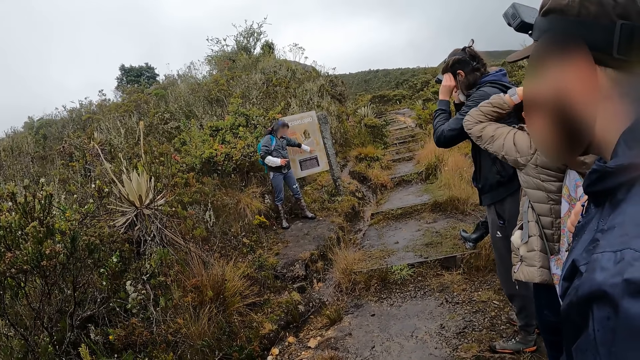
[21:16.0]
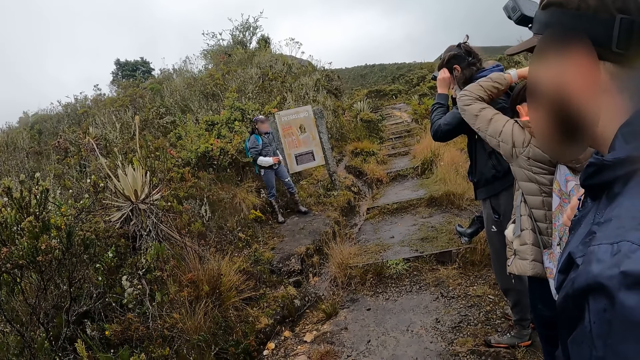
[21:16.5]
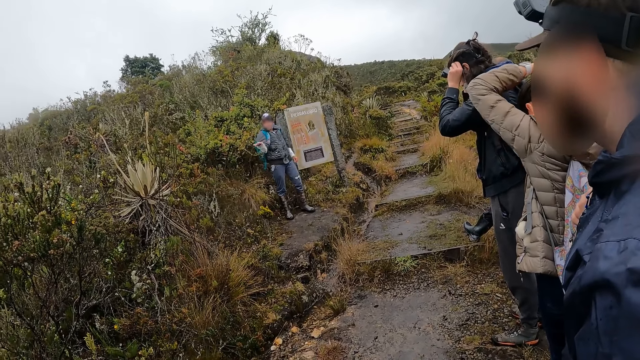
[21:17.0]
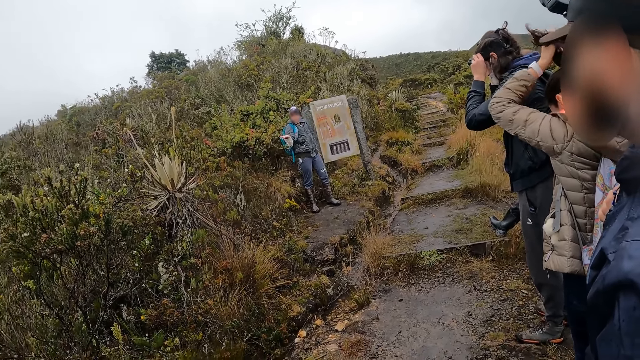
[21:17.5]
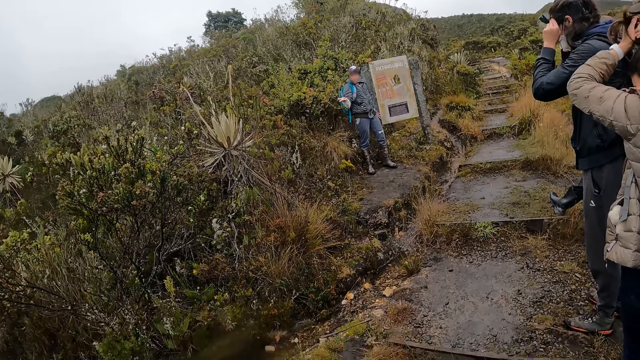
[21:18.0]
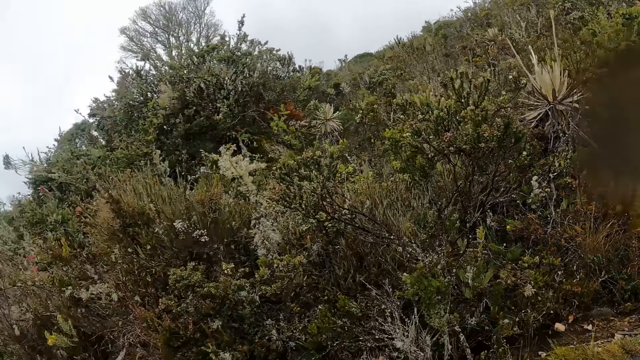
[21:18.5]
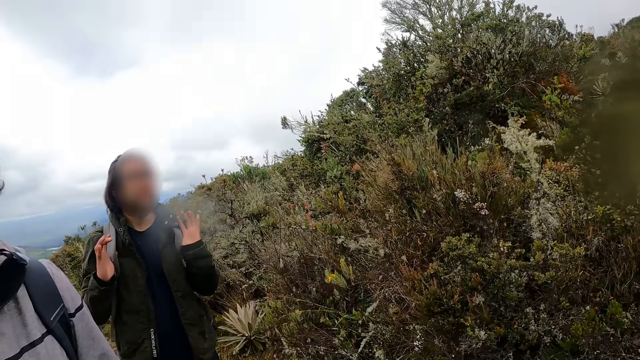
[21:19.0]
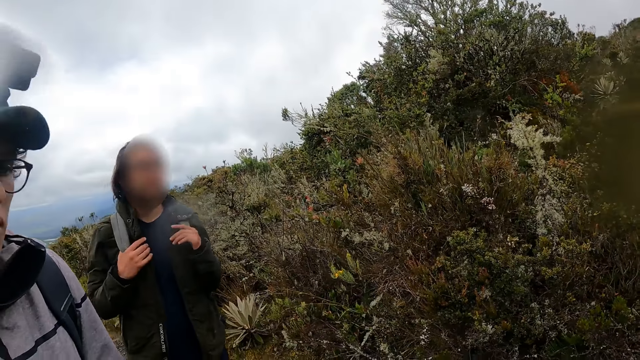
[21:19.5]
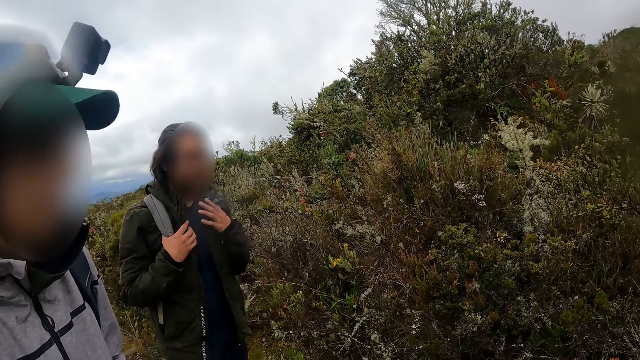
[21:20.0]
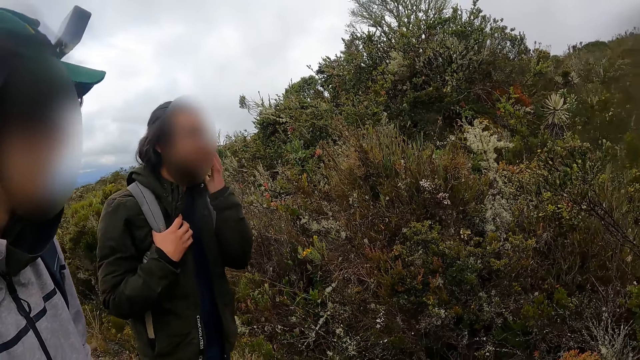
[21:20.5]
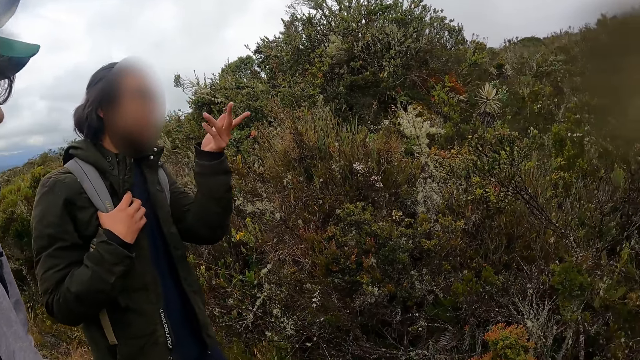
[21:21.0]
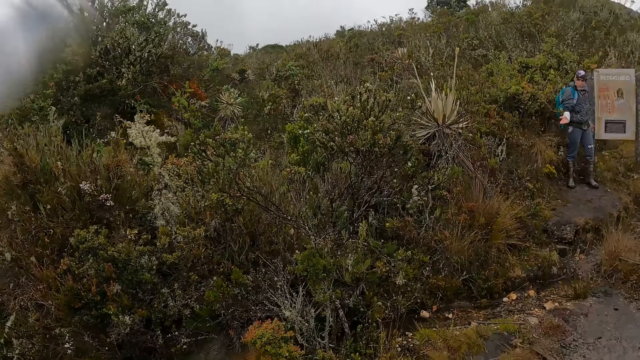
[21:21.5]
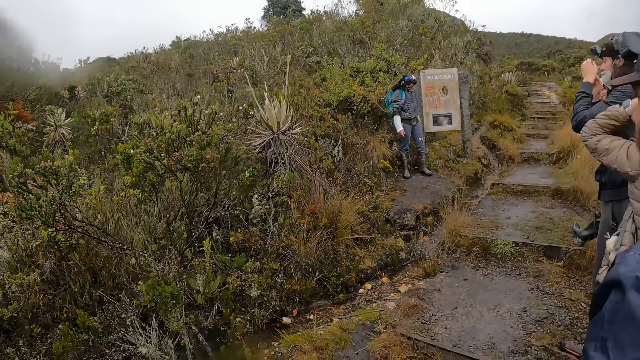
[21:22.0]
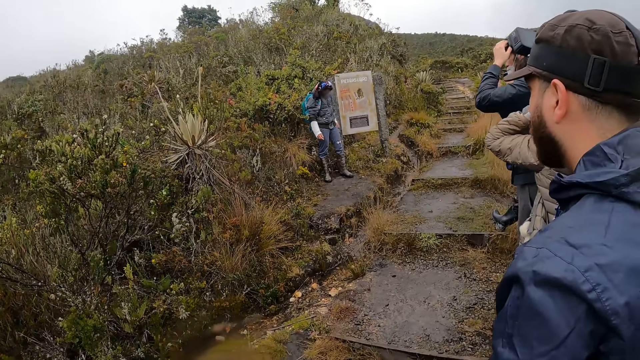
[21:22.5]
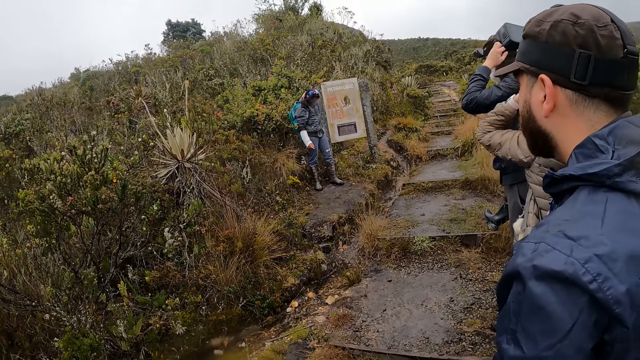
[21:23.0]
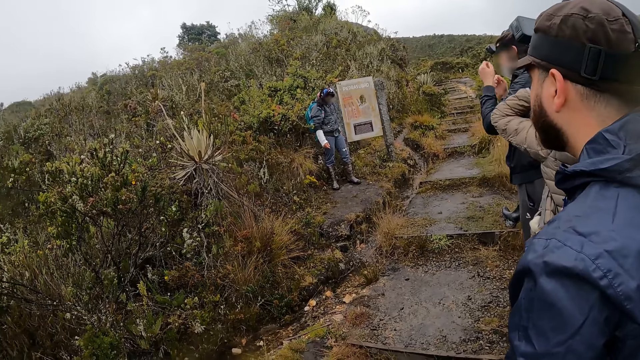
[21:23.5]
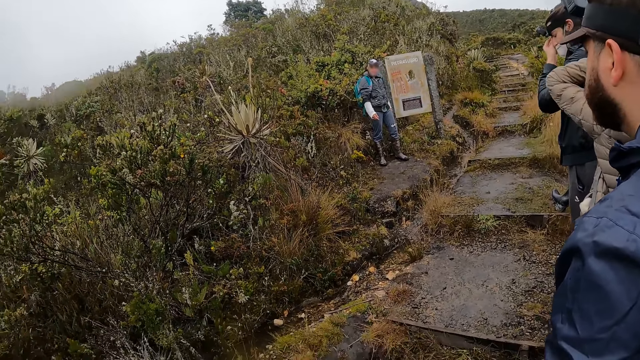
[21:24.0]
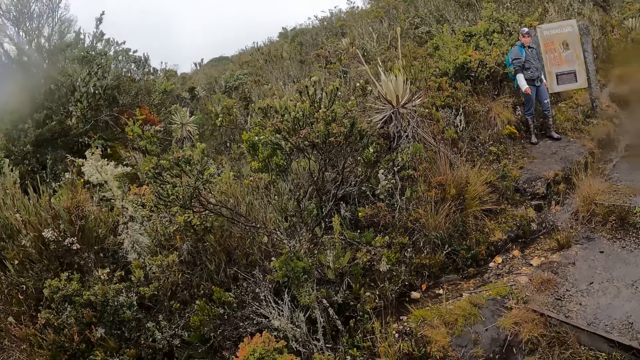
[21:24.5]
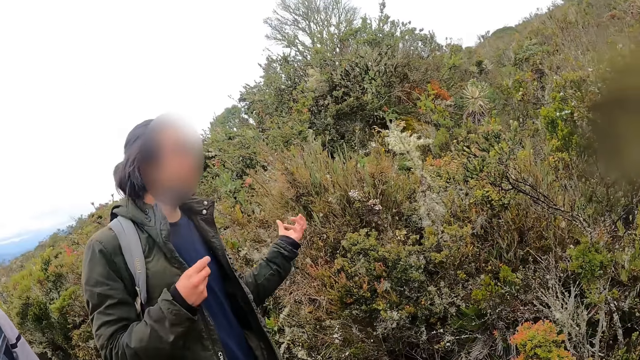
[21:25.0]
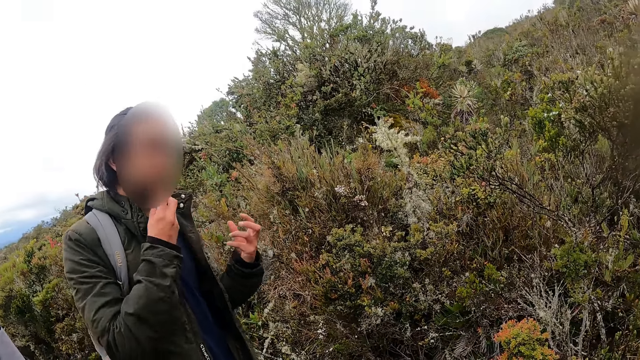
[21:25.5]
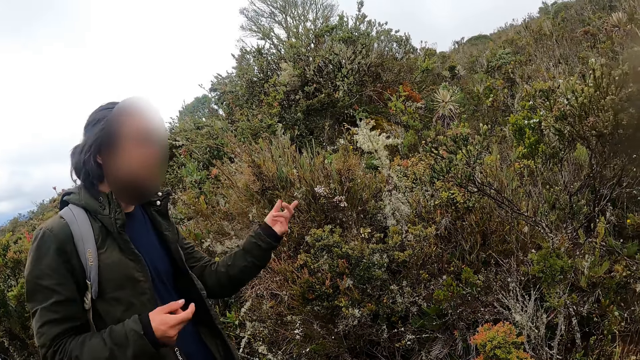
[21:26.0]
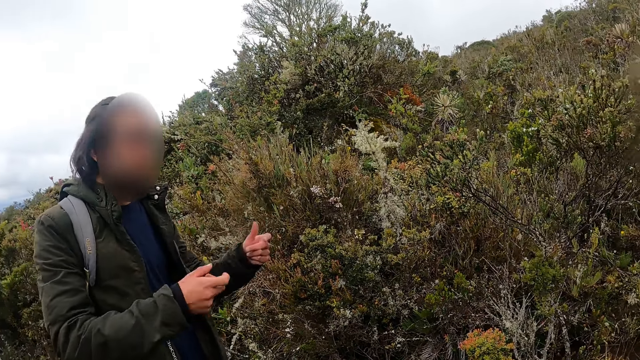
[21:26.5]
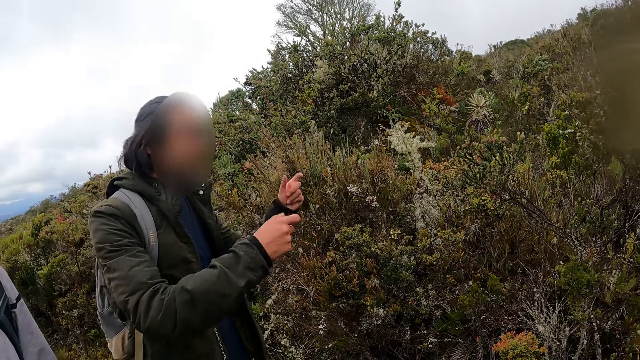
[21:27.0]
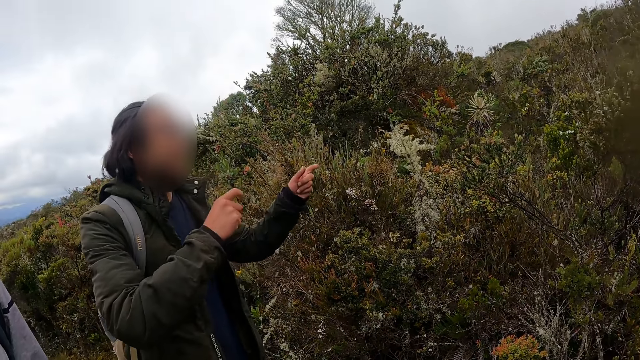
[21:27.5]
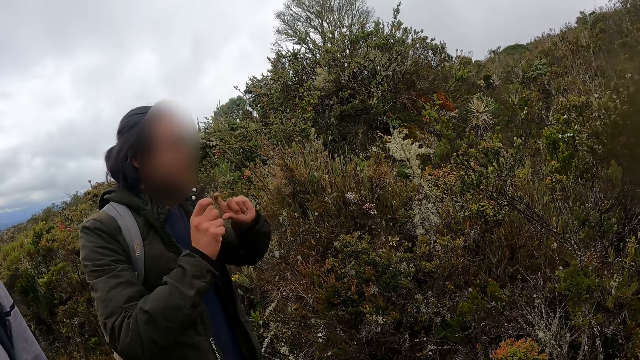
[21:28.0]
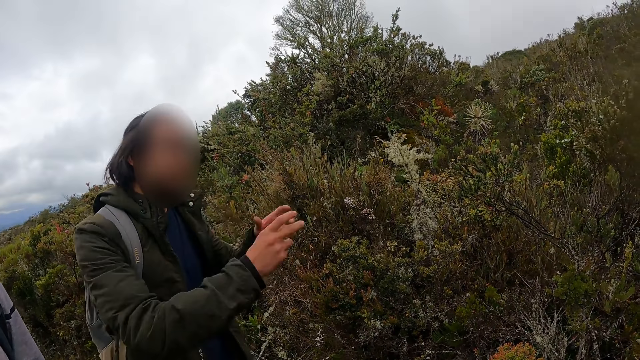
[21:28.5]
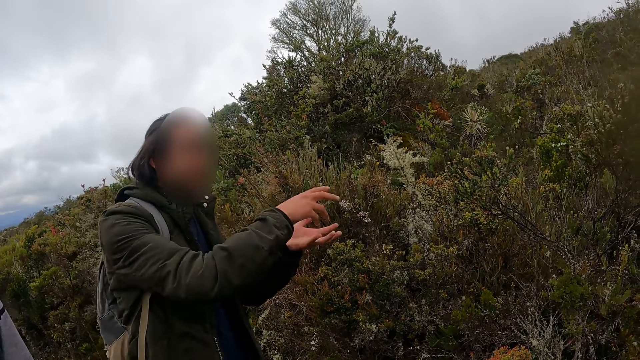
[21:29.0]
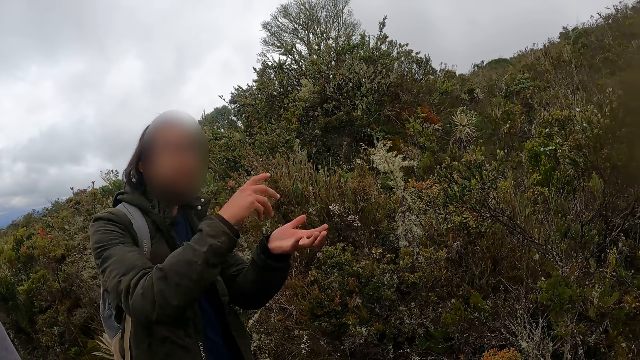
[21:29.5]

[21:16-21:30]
A man interacts with the group of people. The camera wearer looks around. The man converses.

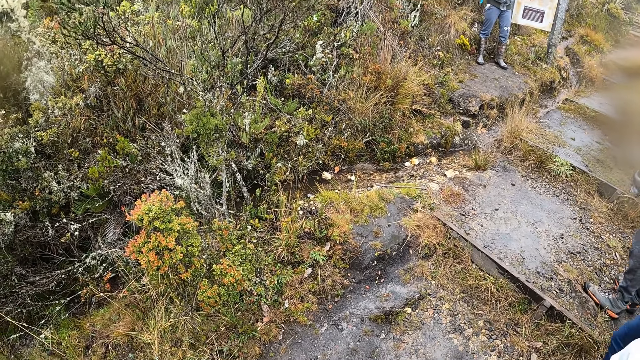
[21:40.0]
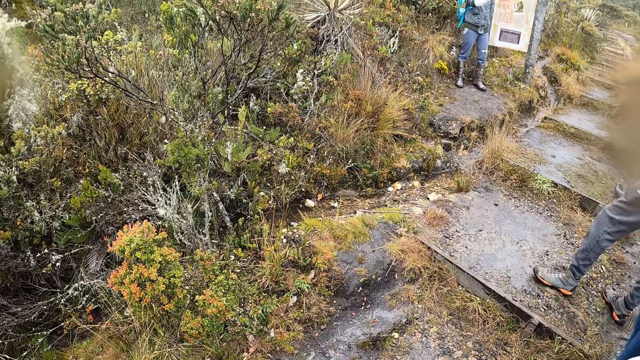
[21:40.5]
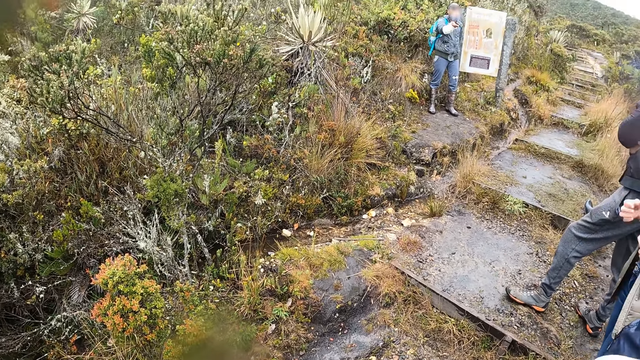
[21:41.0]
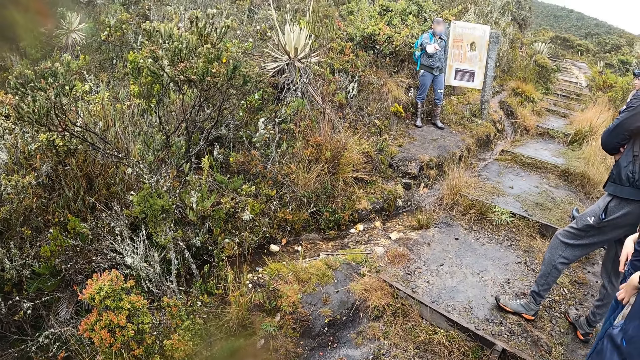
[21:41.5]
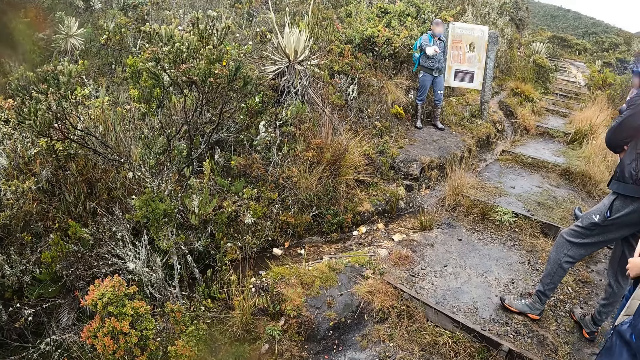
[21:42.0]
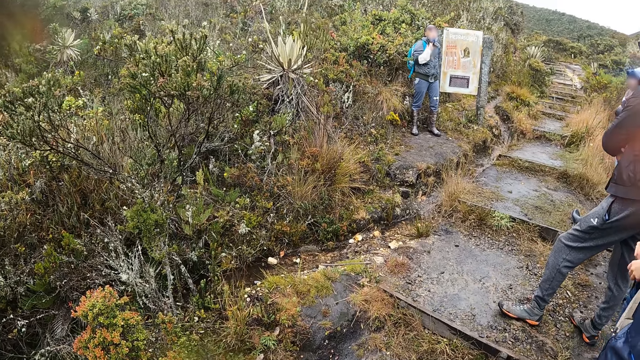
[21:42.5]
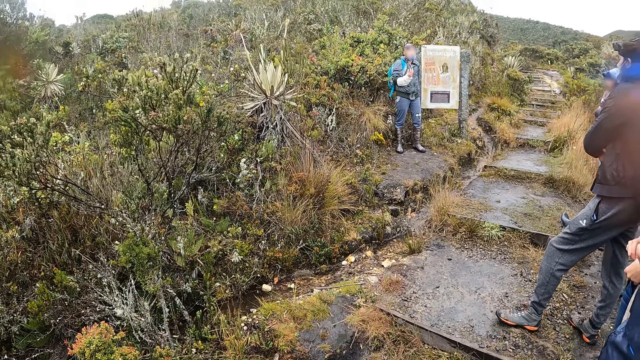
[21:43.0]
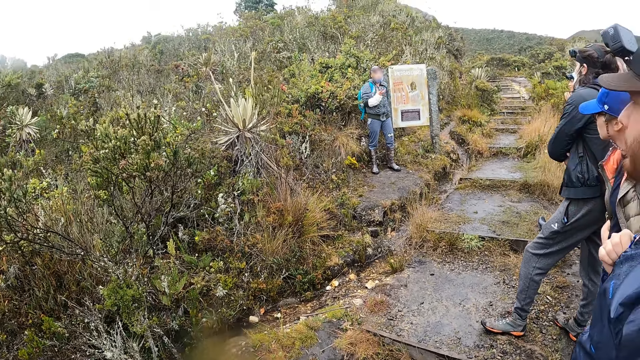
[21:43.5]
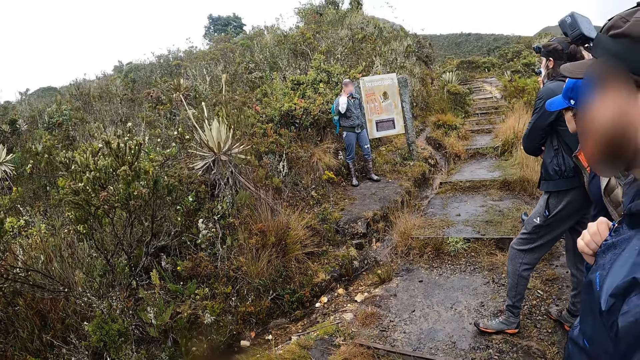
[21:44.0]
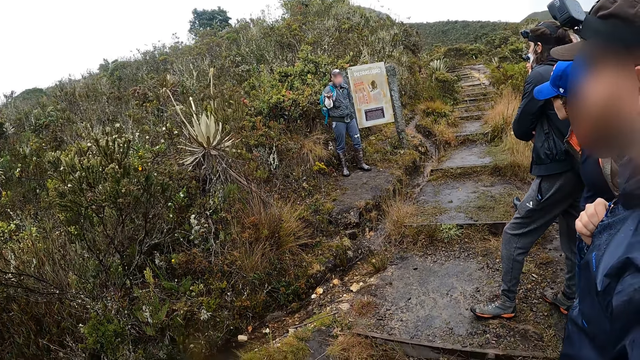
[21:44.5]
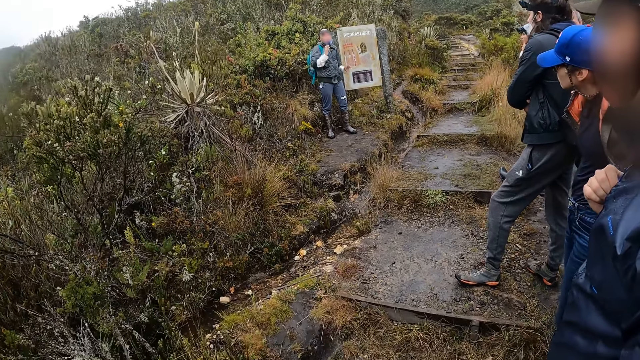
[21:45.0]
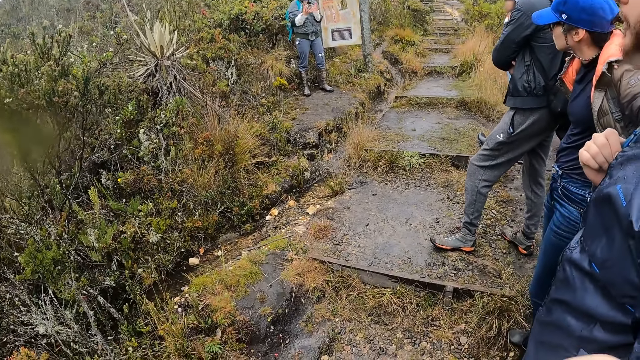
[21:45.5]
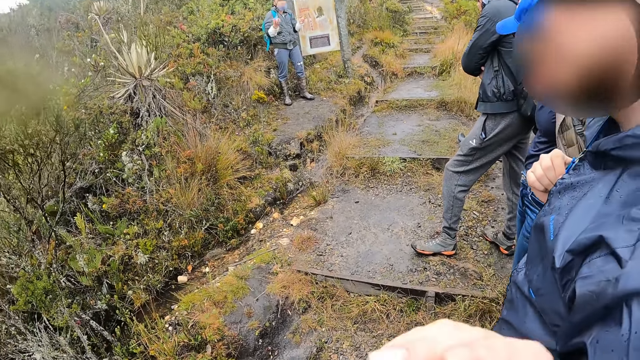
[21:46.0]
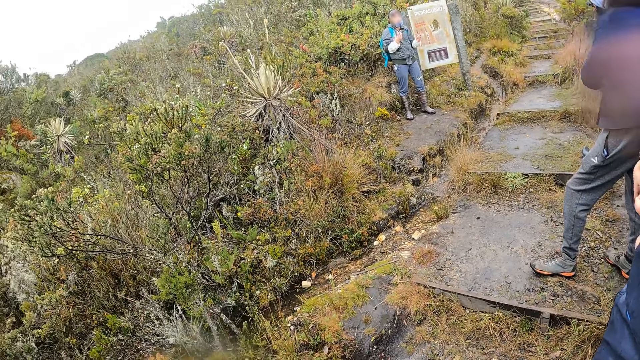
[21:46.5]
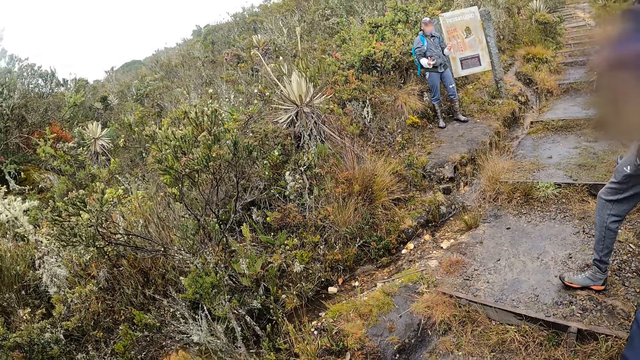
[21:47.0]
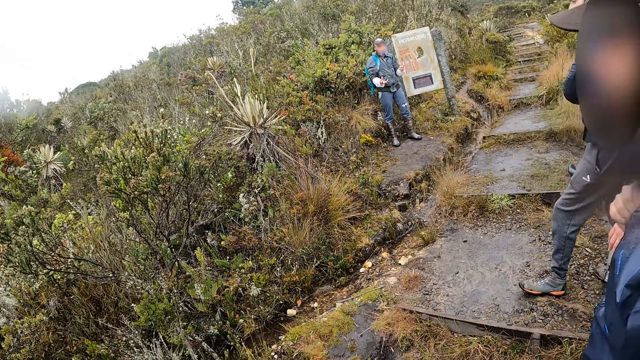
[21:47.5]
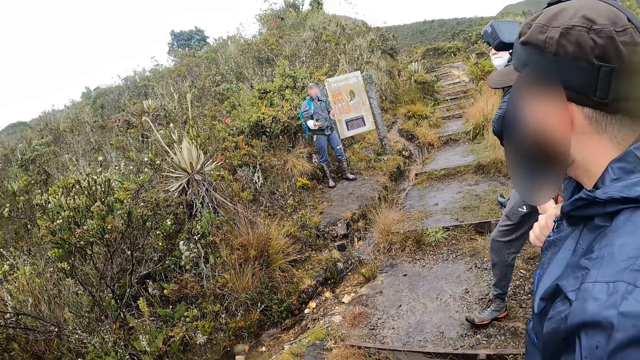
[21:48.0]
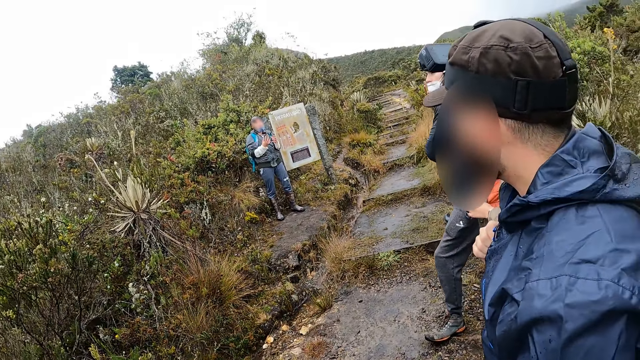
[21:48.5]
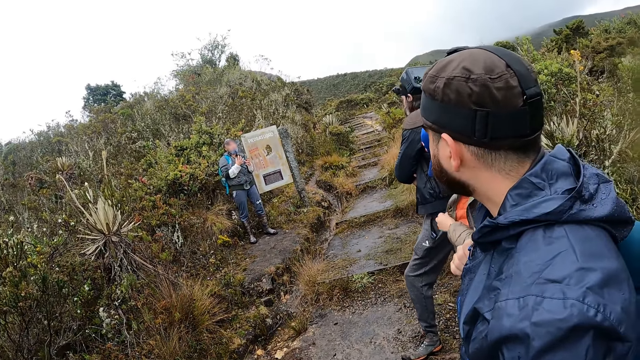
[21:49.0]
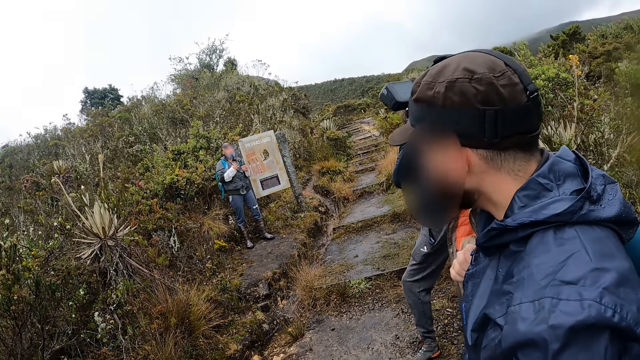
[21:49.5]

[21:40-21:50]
A man converses.
